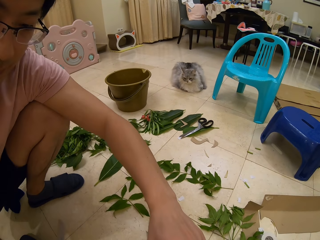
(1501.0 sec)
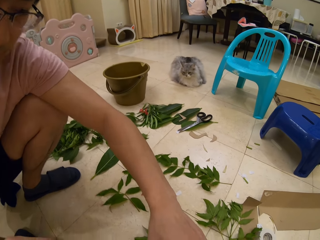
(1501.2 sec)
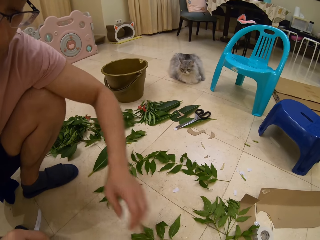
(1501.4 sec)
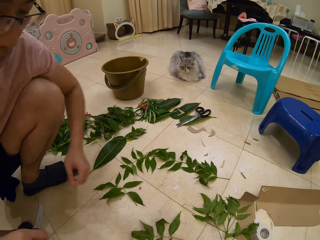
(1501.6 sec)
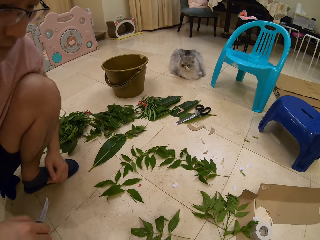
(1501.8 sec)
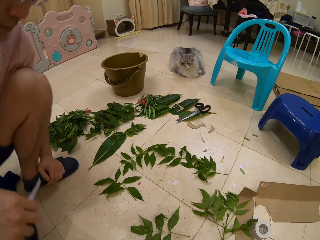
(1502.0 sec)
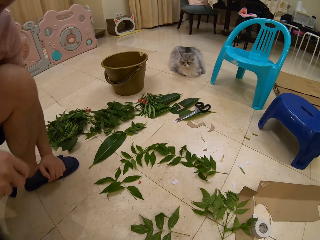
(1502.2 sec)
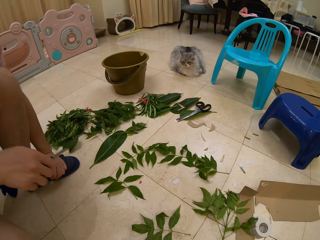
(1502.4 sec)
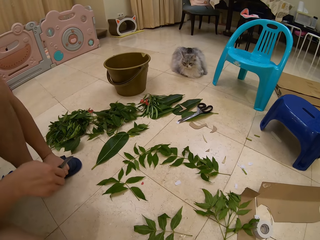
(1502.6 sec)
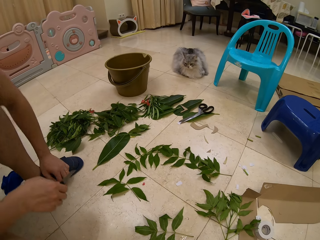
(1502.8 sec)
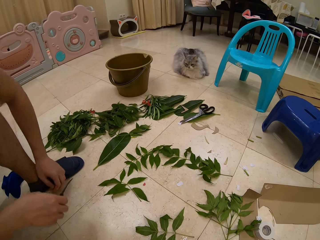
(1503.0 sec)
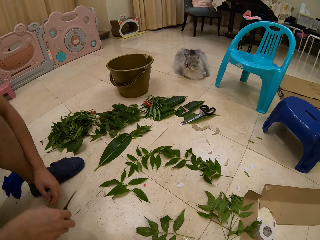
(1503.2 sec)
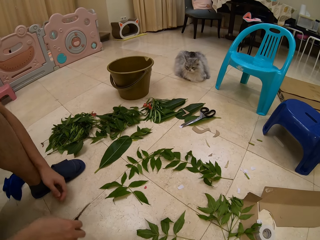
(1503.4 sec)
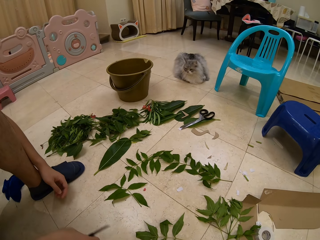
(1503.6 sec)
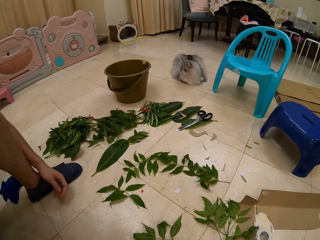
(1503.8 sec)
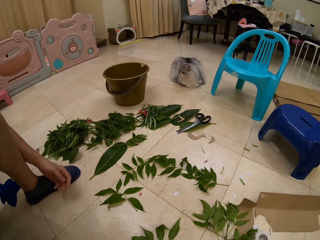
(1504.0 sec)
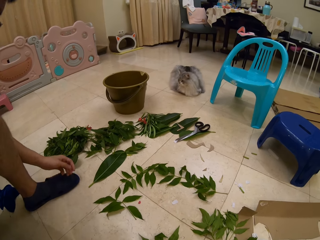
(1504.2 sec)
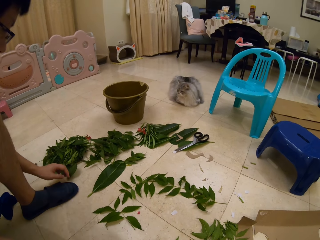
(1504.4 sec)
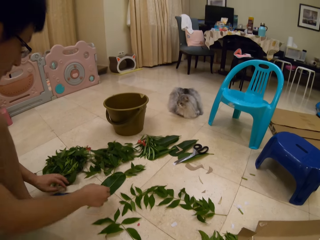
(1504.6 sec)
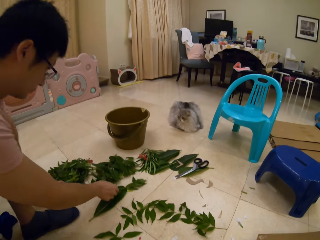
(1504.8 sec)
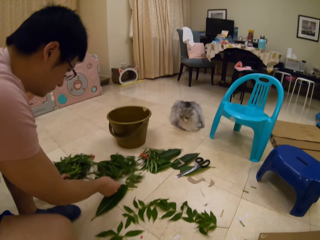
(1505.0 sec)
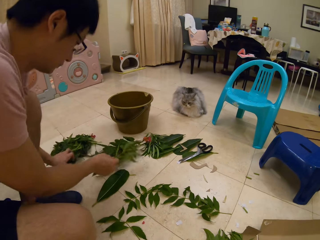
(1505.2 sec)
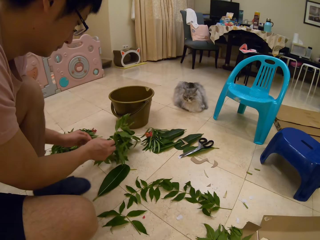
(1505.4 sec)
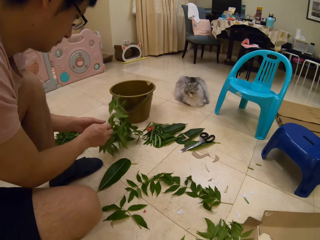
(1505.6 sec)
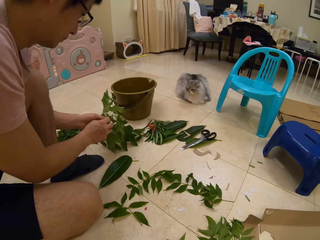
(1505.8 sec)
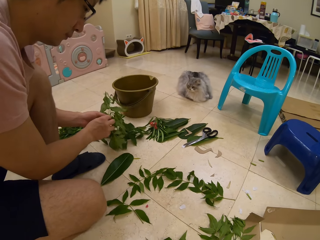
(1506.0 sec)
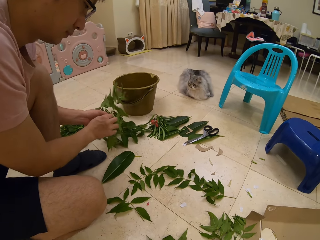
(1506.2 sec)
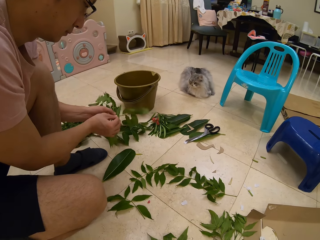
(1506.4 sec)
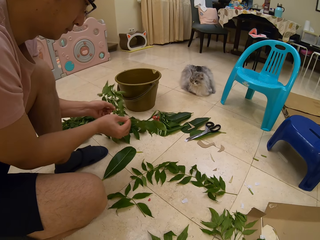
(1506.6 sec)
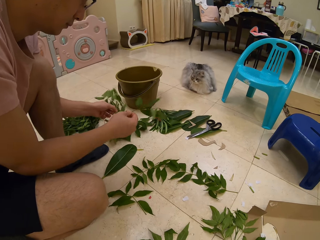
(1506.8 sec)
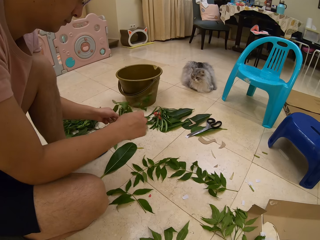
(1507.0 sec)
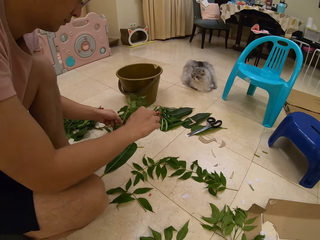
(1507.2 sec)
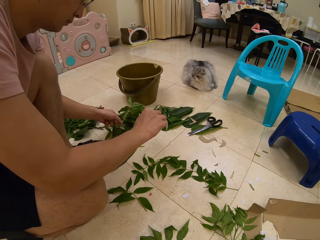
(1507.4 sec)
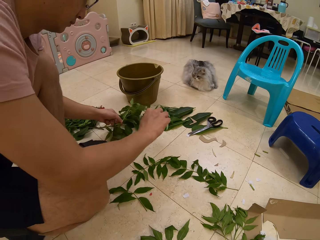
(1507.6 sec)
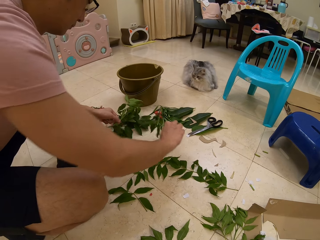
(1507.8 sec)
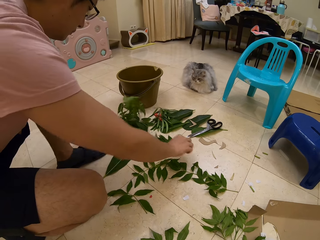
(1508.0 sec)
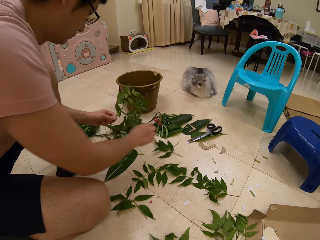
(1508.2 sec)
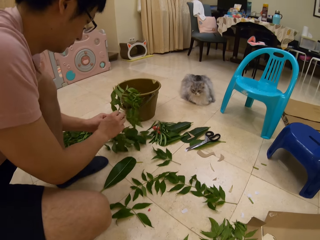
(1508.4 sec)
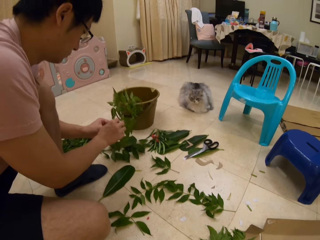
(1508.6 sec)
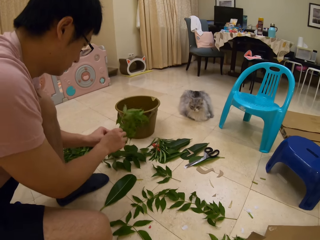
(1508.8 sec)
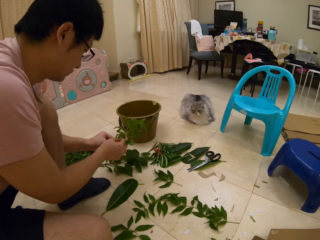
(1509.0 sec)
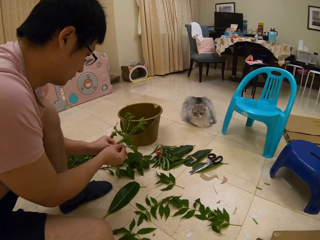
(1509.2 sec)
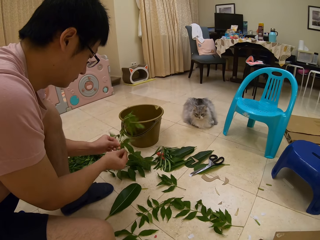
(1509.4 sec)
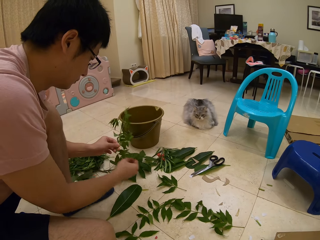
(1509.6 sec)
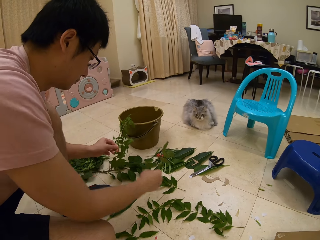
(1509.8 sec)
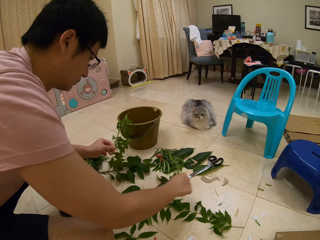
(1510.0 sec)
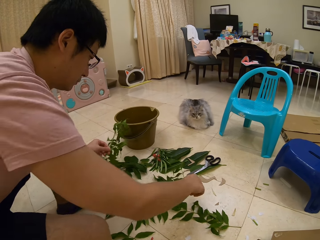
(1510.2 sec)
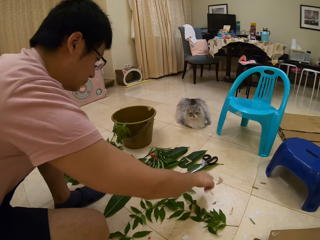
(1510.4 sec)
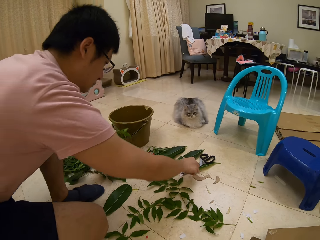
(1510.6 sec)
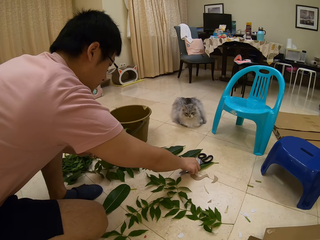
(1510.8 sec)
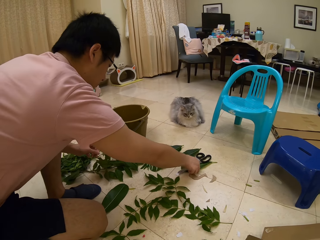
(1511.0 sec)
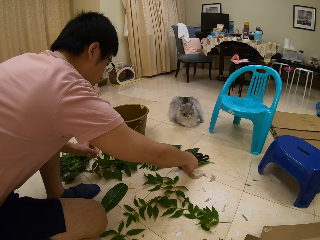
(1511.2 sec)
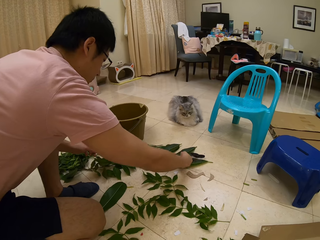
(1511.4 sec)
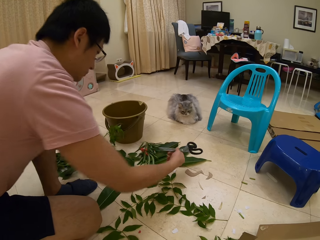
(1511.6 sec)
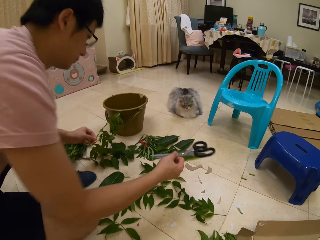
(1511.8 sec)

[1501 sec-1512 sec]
The camera wearer speaks to a person. The person puts the knife on the floor and takes the knife on the floor. The camera wearer speaks to the person. The person plucks a piece of the leaf and picks up a piece of the leaf on the floor. The camera wearer looks at the person and speaks to the person. The person picks up scissors on the floor and puts the piece of the leaf on the floor.

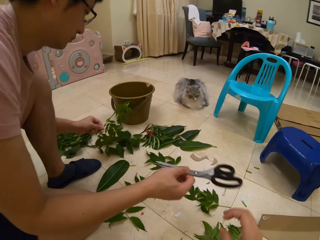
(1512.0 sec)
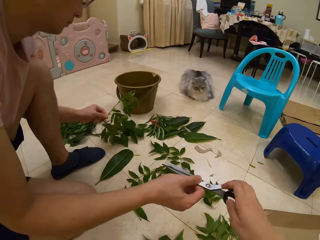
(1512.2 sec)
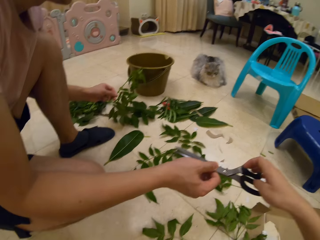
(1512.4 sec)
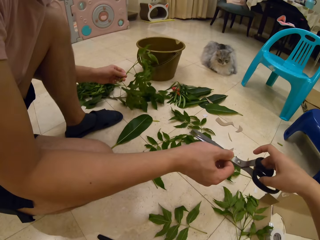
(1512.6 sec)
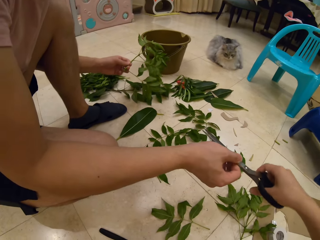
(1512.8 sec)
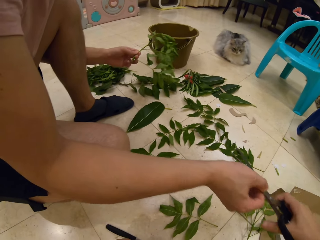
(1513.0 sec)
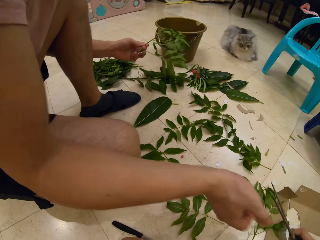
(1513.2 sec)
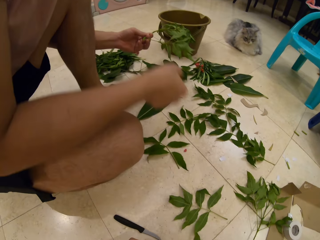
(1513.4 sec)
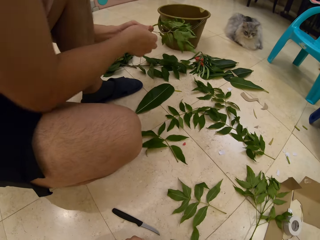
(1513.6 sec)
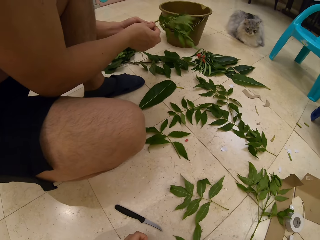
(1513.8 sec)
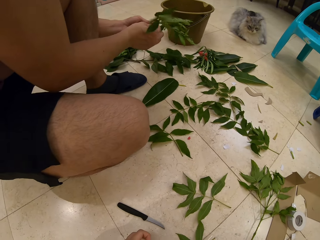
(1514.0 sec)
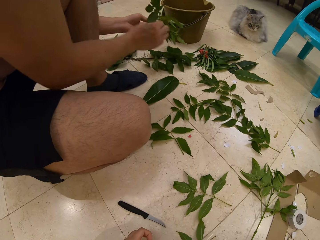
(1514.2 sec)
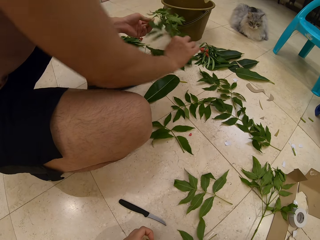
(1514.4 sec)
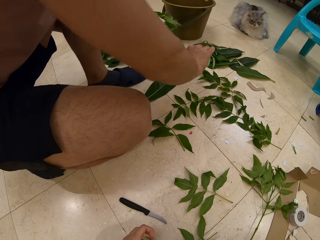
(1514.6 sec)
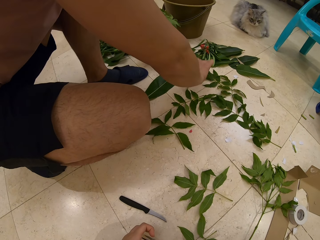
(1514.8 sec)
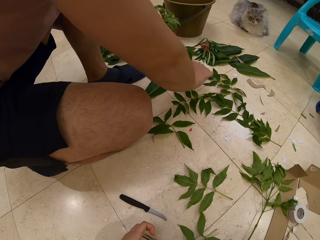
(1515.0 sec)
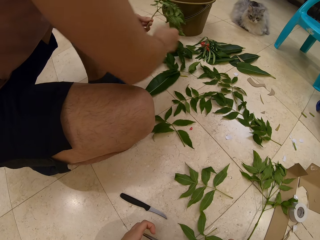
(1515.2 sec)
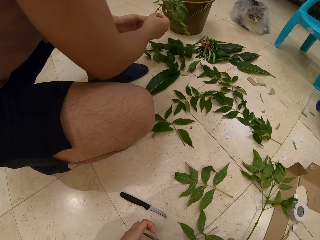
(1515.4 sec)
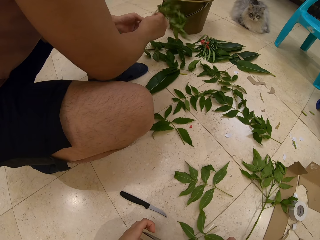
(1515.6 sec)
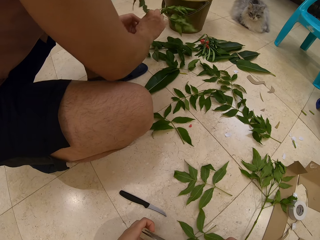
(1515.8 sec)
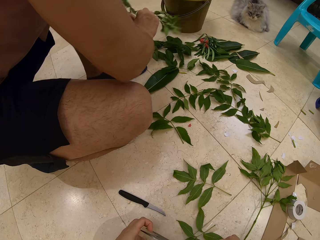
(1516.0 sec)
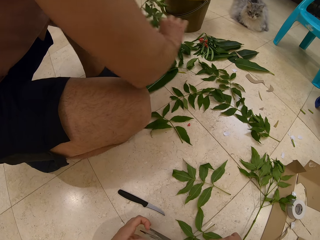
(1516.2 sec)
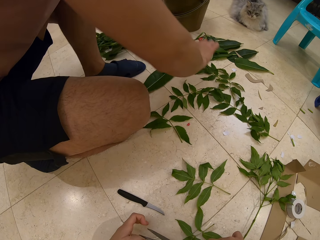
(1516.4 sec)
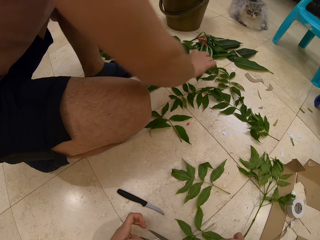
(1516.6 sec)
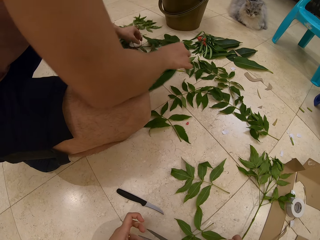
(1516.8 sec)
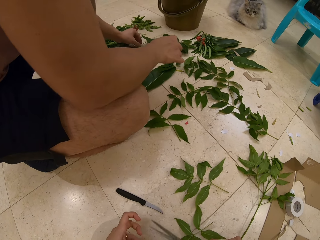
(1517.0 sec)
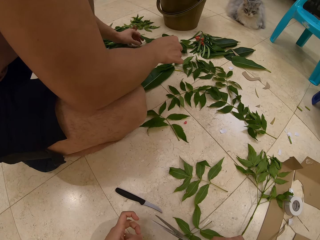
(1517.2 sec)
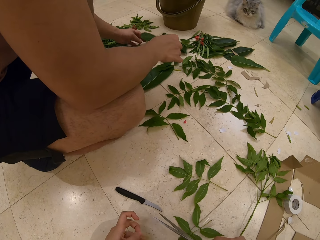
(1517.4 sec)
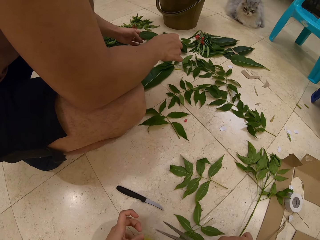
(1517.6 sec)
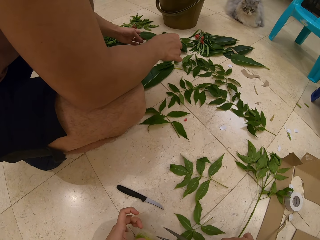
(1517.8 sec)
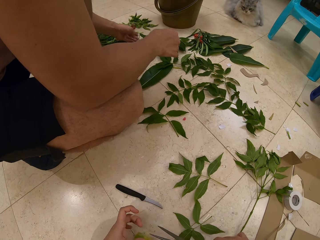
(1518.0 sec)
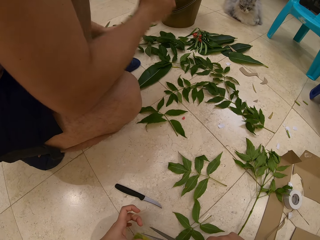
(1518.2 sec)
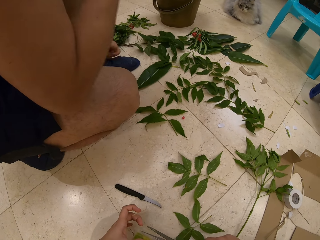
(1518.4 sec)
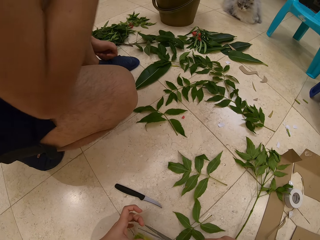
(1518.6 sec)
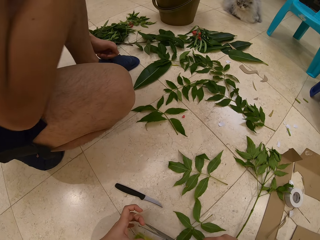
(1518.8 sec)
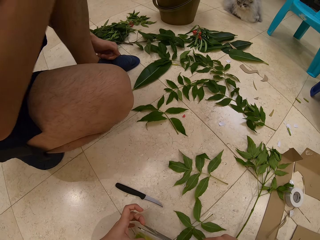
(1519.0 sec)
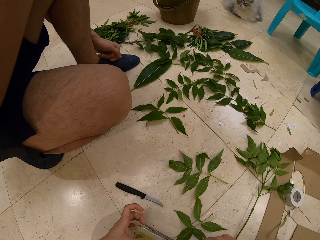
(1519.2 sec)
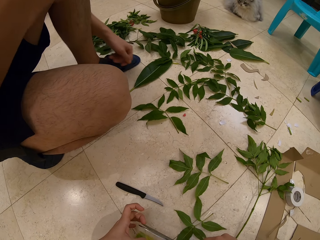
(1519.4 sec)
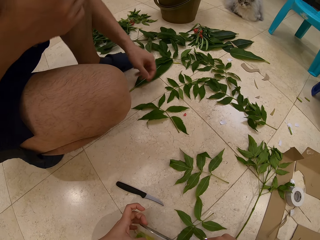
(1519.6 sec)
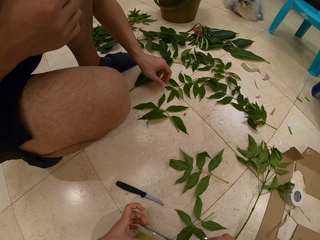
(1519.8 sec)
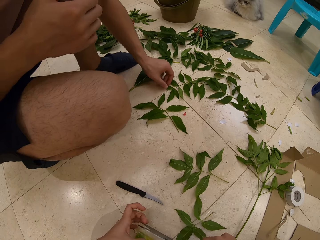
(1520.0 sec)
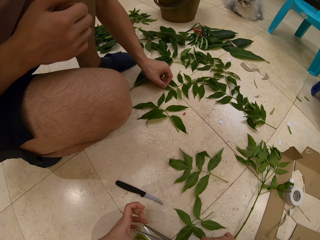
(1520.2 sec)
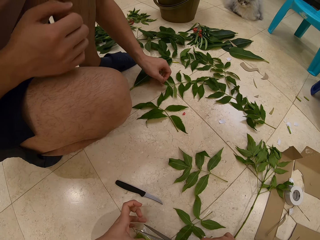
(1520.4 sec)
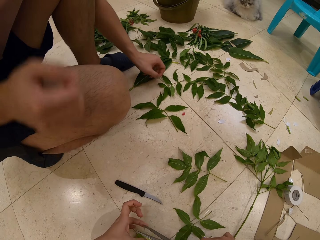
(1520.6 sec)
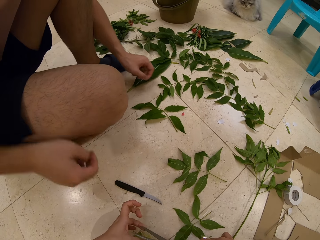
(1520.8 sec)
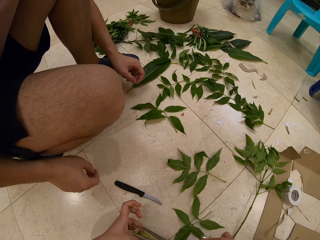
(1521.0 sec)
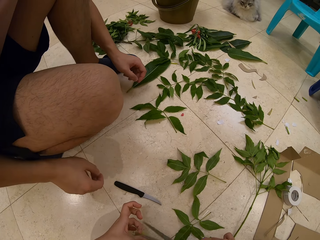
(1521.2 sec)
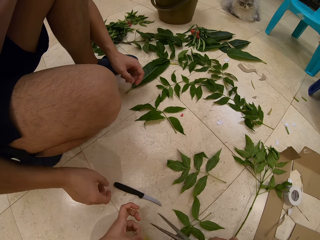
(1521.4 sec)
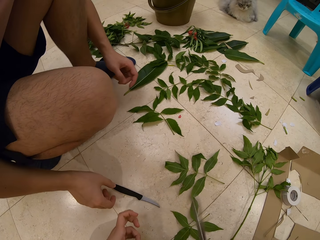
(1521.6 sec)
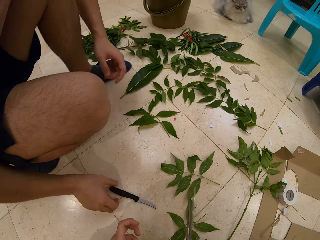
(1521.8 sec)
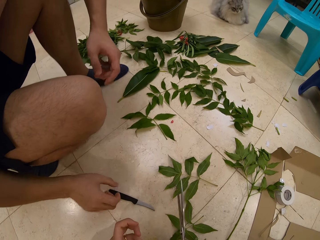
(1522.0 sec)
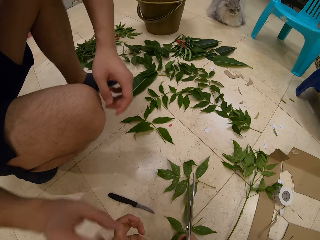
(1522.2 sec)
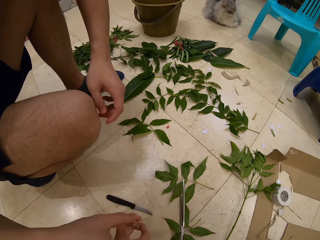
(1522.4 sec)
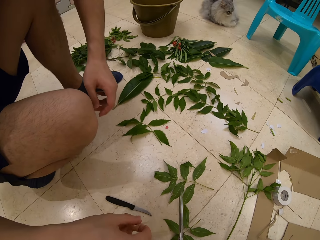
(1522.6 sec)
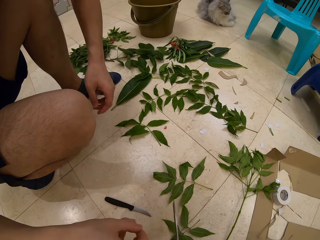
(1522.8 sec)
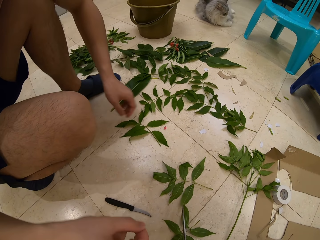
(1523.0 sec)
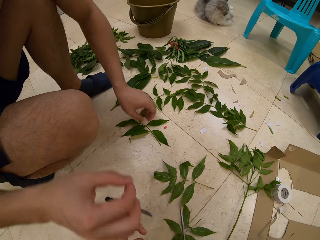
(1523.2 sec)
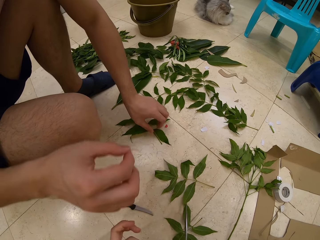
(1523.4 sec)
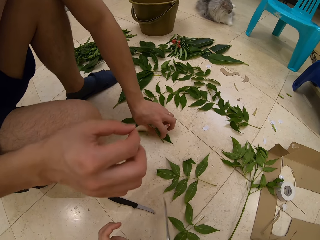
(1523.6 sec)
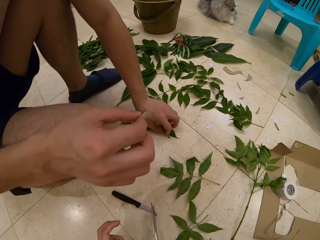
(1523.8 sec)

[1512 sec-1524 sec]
The camera wearer picks up the scissors from a person and speaks to the person. The person plucks a piece of the leaf, puts the piece of the leaf on the floor, plucks a piece of the leaf, and speaks to the camera wearer. The camera wearer speaks to the person. The person touches a piece of leaves from the ground and sits upright.
